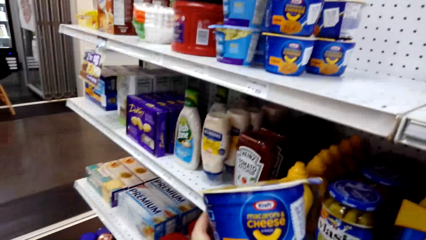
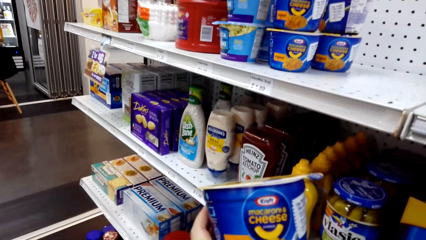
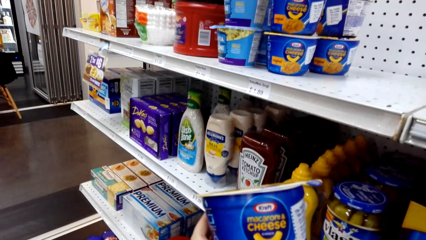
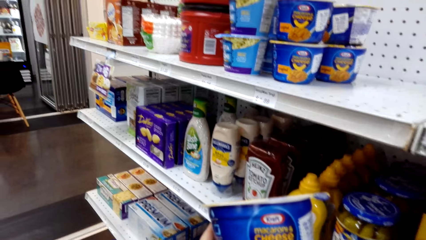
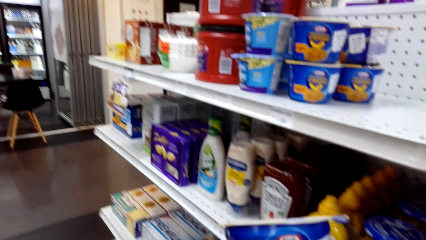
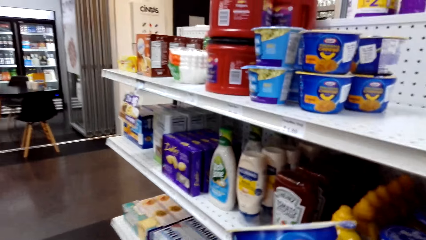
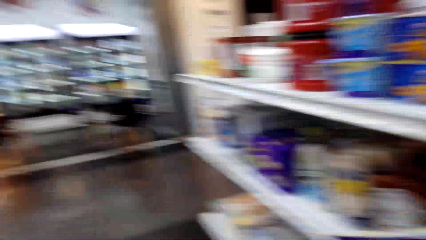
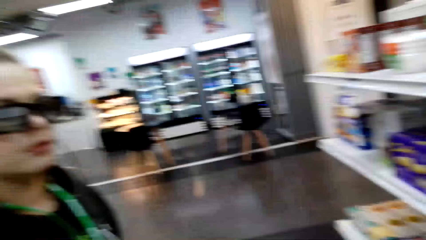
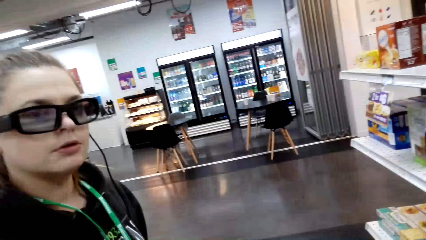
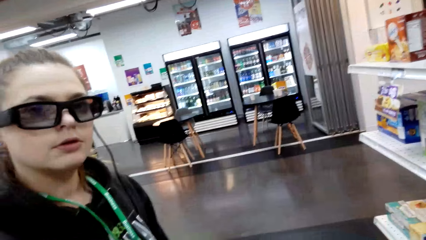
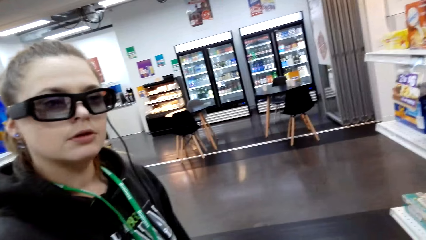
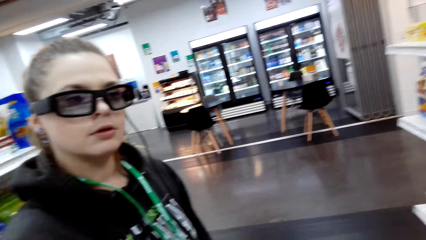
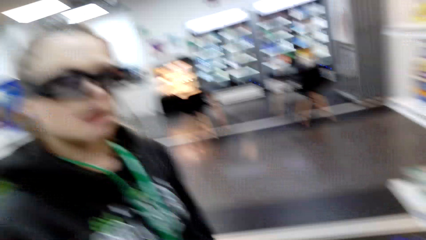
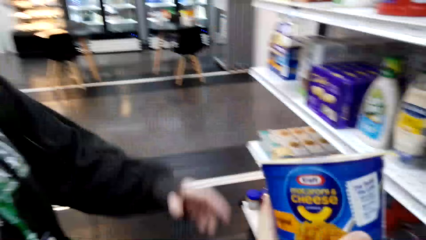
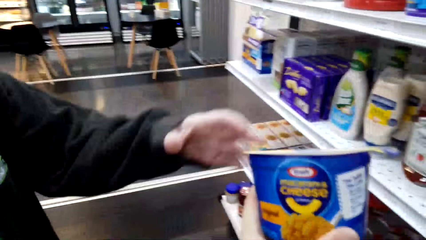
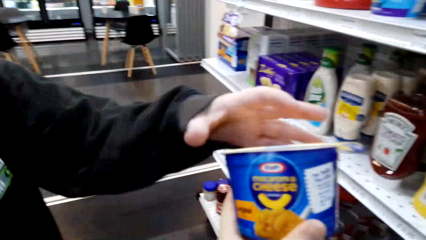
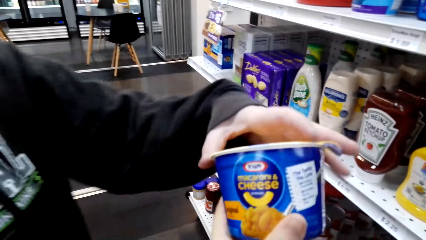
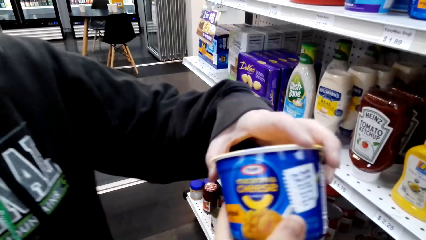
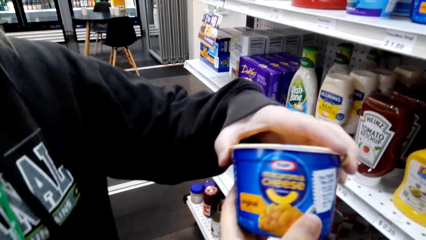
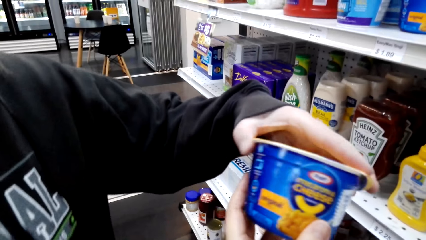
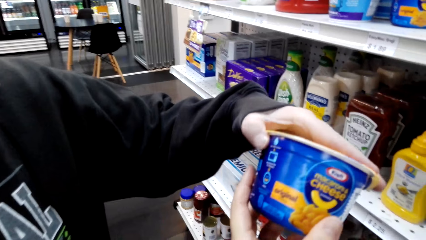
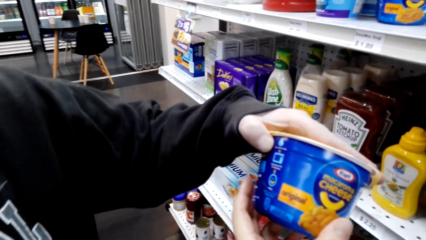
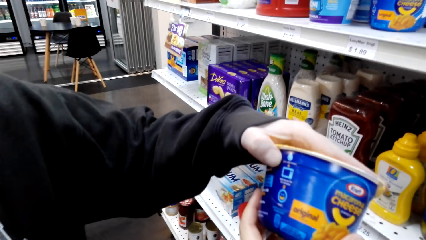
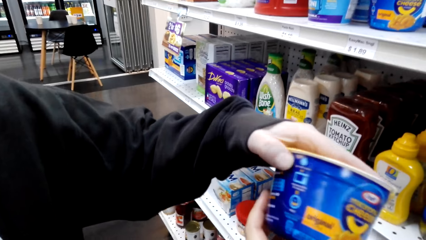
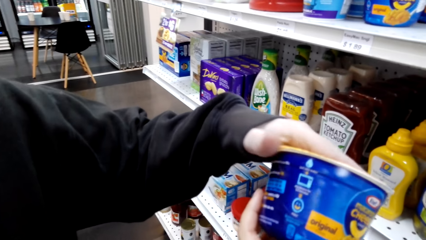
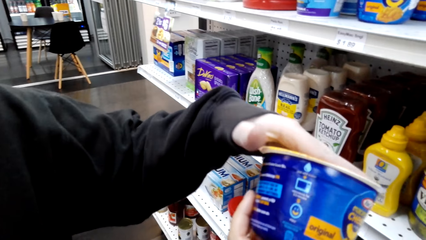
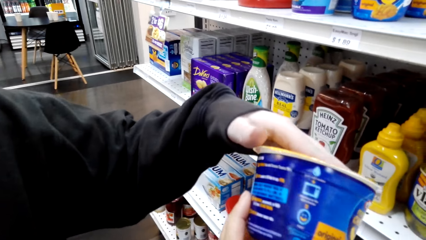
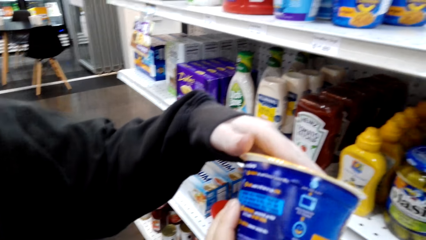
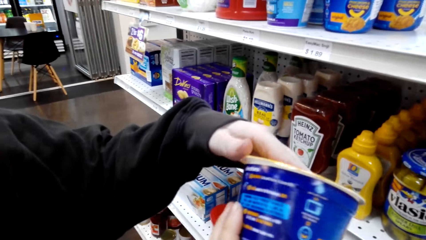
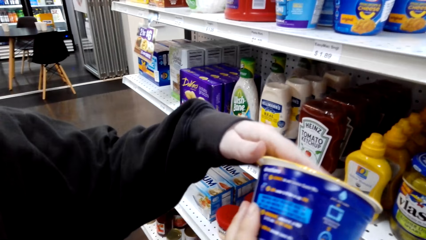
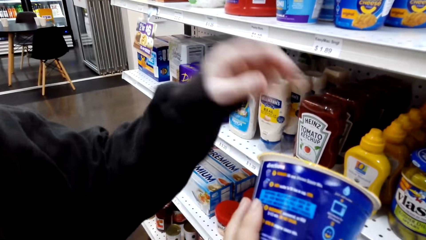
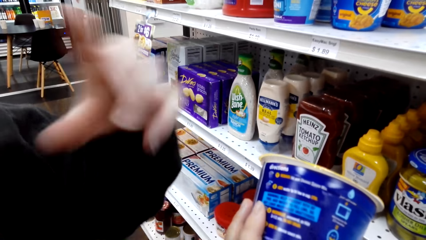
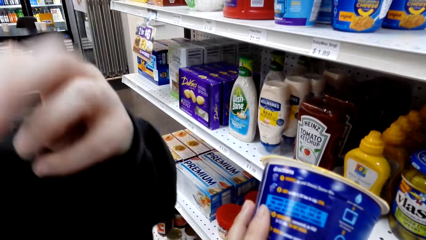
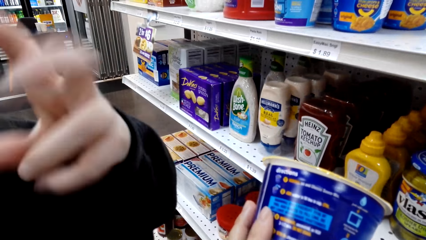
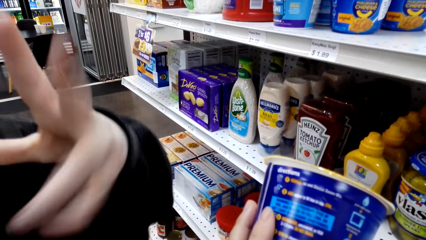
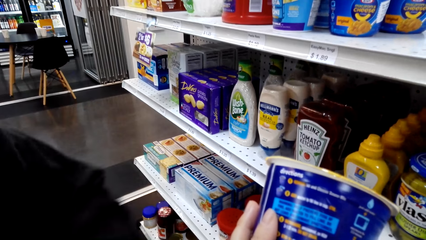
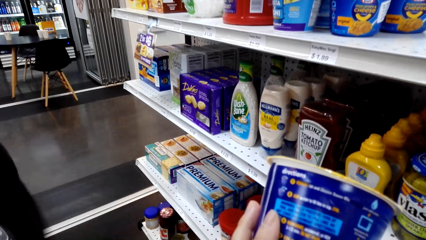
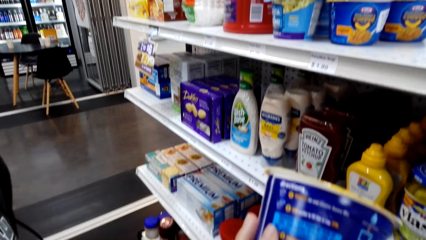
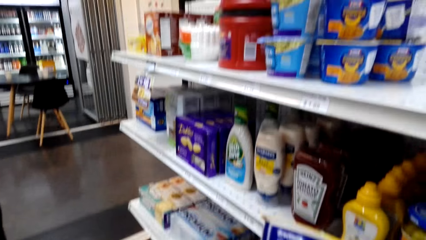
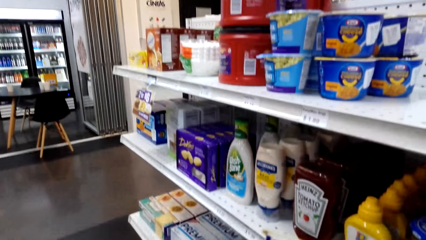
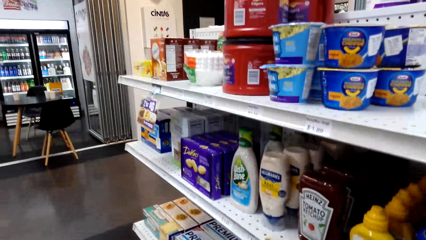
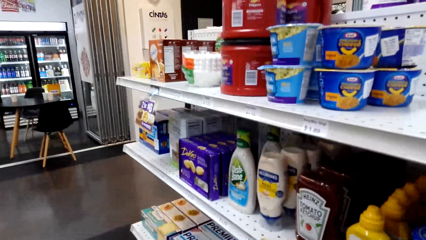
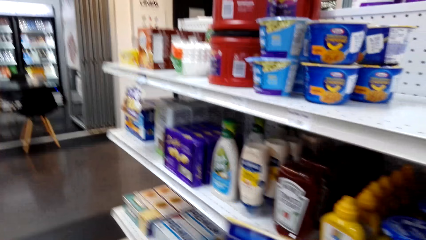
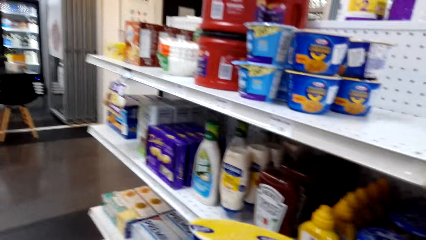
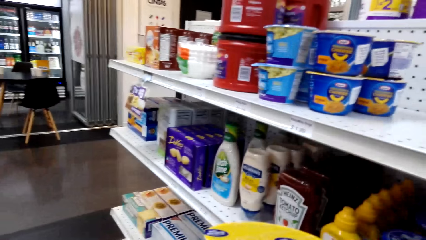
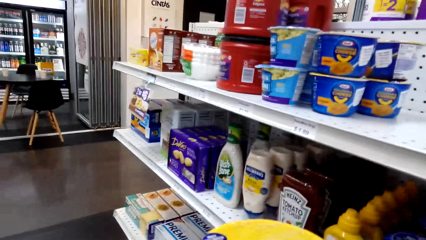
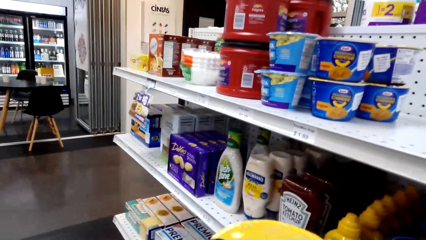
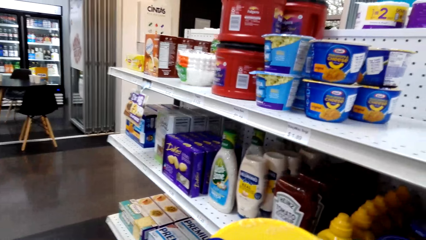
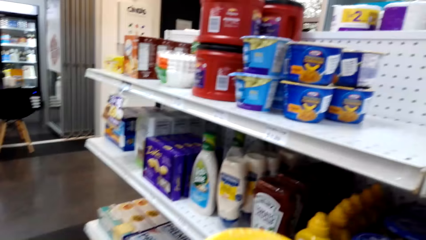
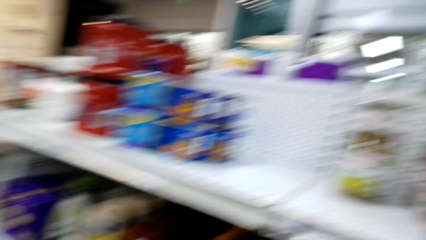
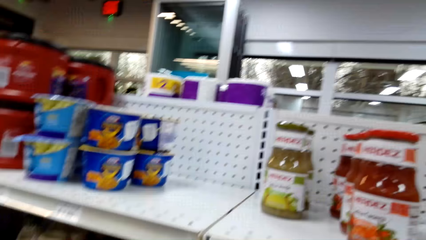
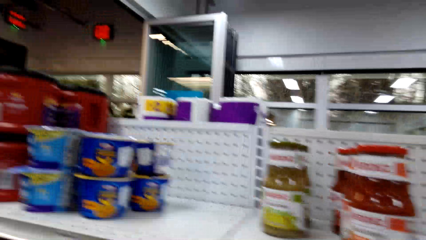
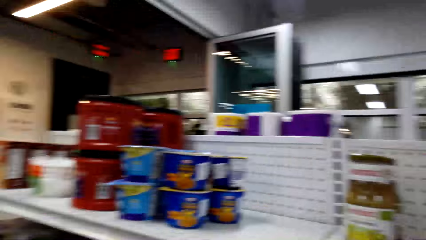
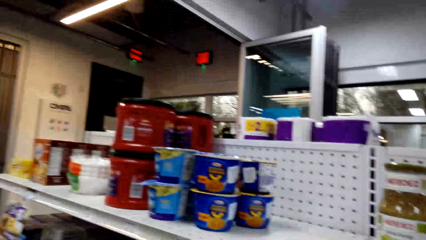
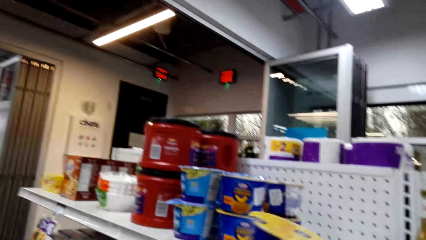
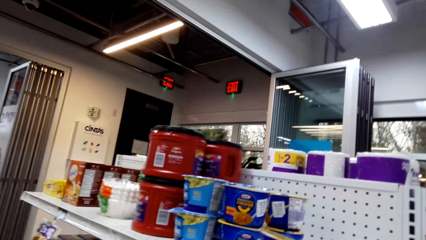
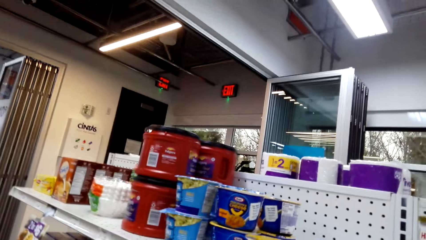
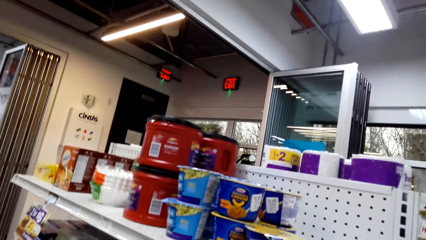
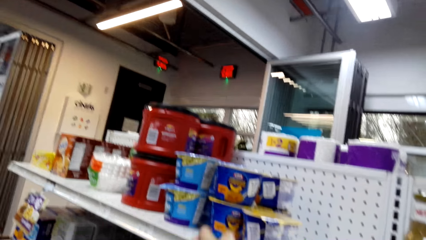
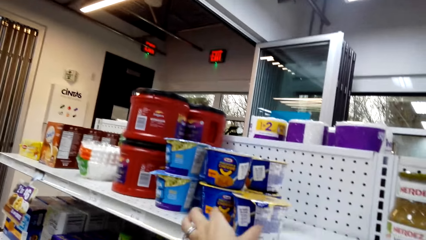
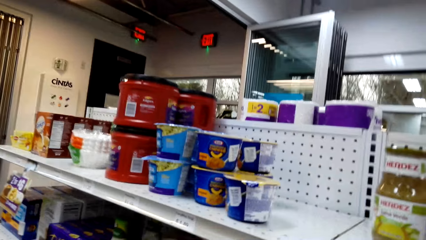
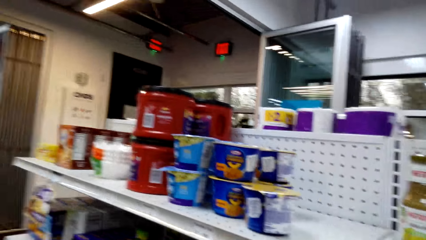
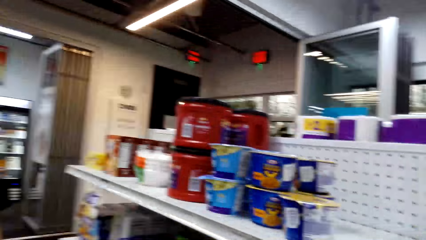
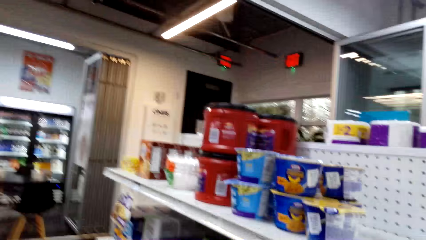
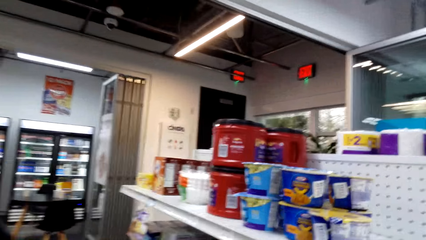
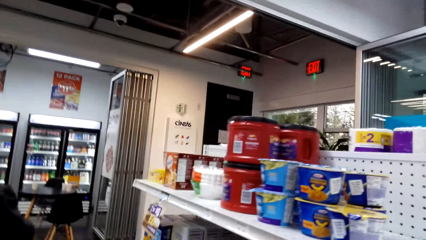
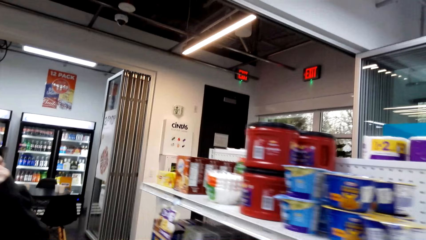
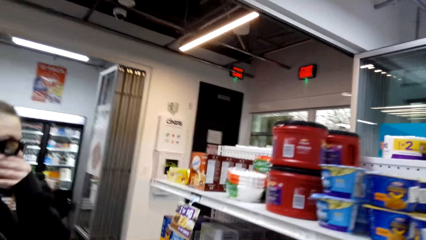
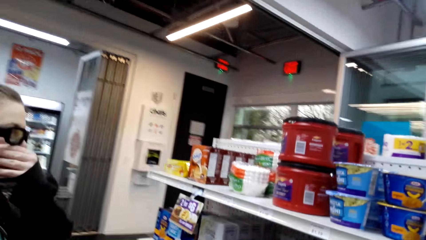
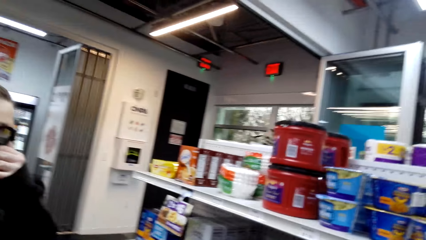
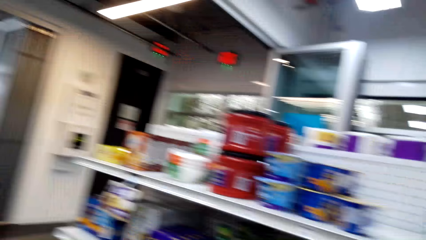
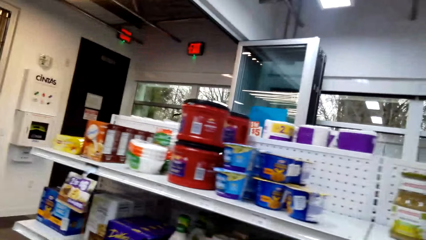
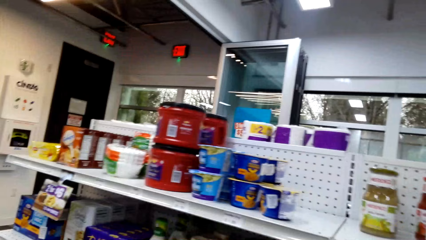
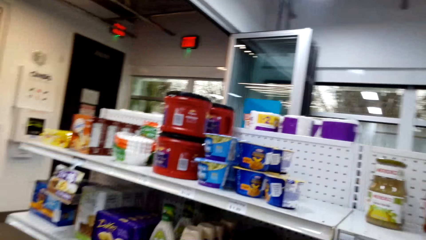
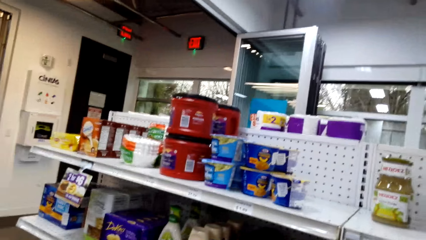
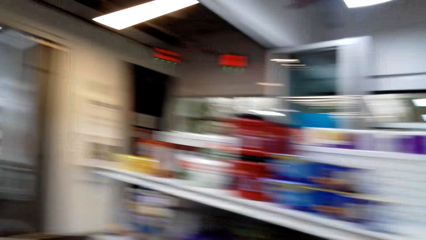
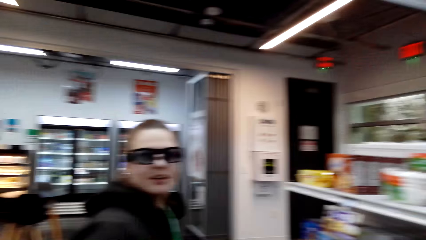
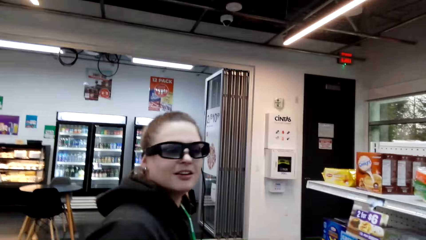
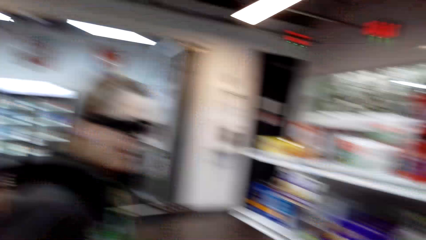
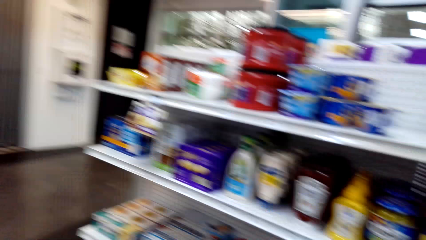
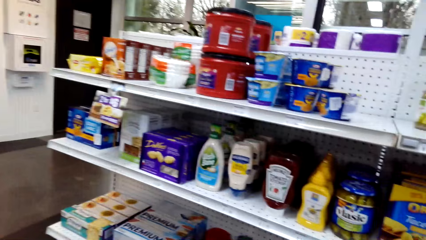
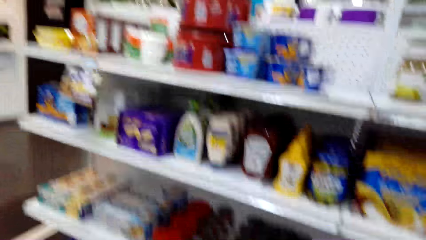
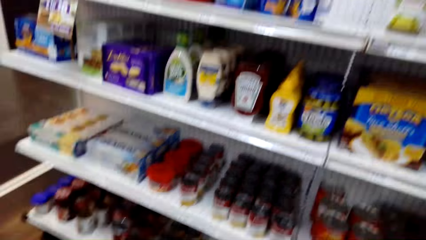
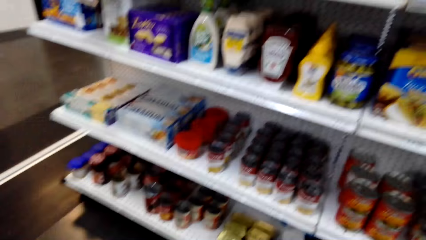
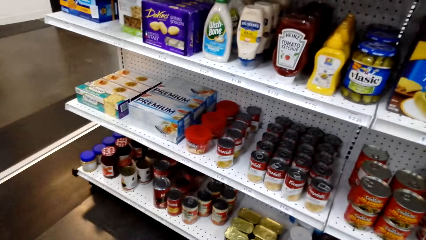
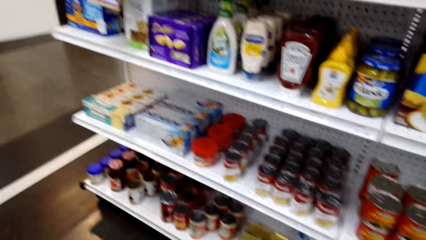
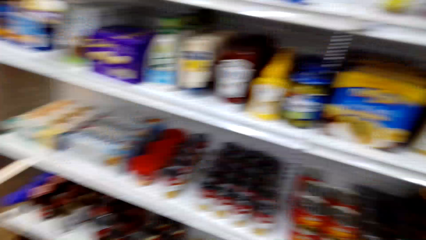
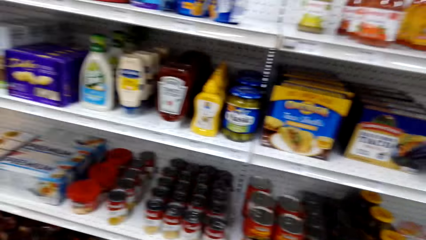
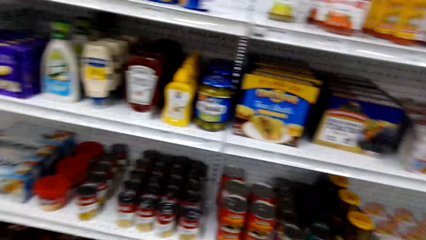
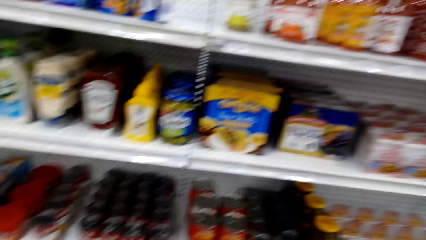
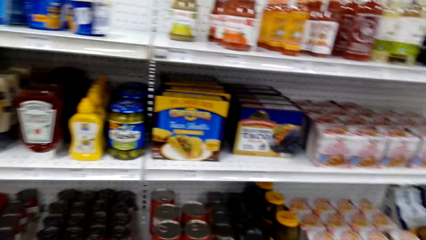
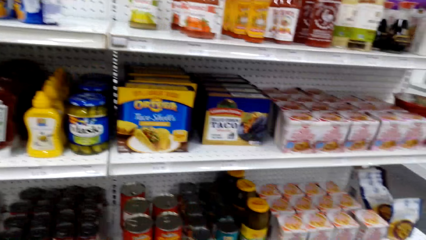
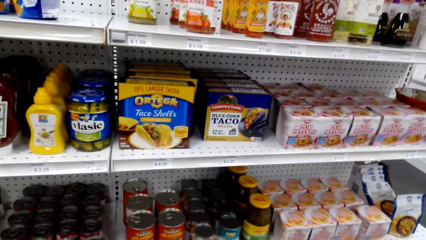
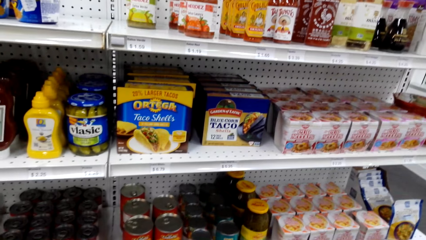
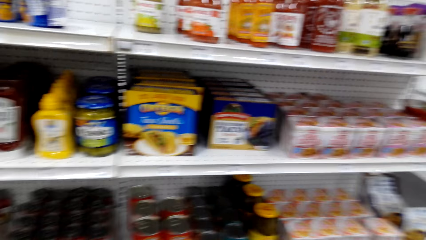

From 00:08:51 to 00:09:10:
The camera wearer stares at something. They converse with a woman. The woman reads on a tin of cheese. The camera wearer gives the woman something. They converse with the woman. The woman touches something. The camera wearer converses with the woman. The woman sways the left hand. The camera wearer reads on the tin of cheese. They put the tin of cheese on a shelf. They stare at the shelf. They converse with the woman. They stare at the shelf. They converse with the woman. They look at items on the shelf.
